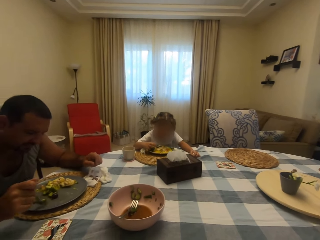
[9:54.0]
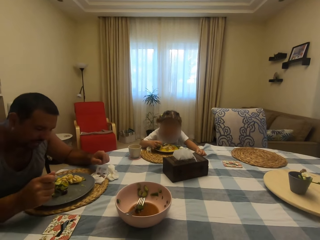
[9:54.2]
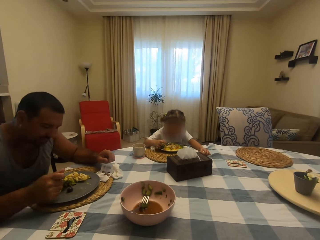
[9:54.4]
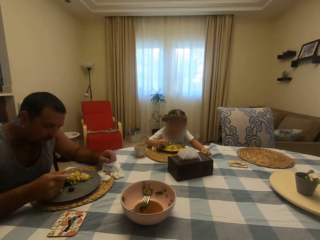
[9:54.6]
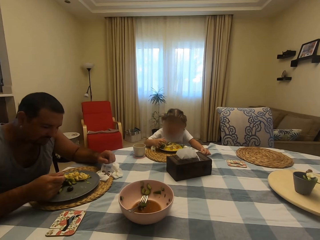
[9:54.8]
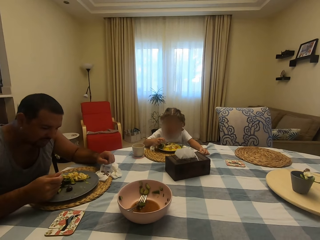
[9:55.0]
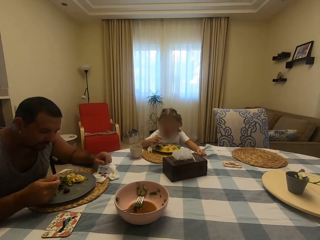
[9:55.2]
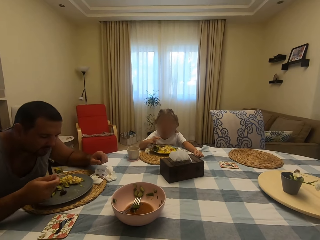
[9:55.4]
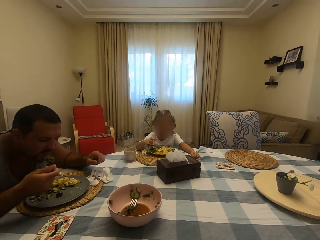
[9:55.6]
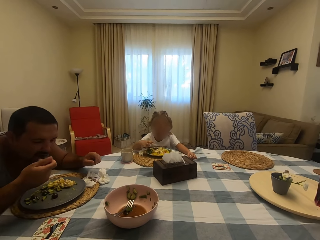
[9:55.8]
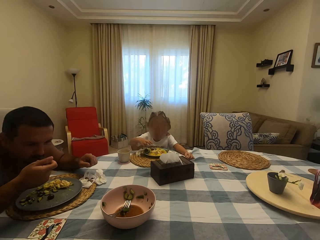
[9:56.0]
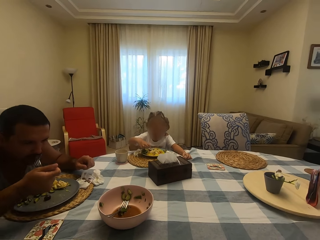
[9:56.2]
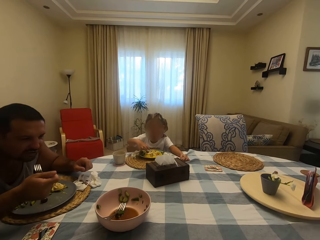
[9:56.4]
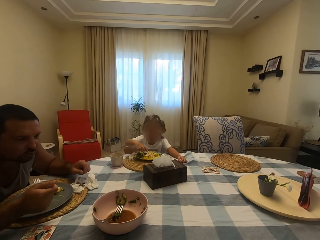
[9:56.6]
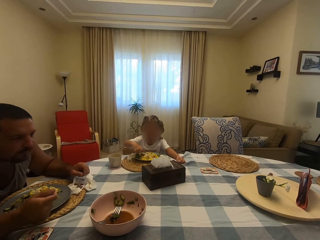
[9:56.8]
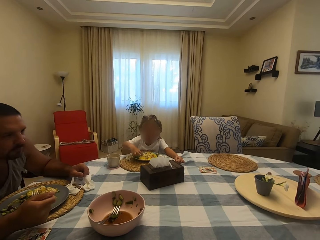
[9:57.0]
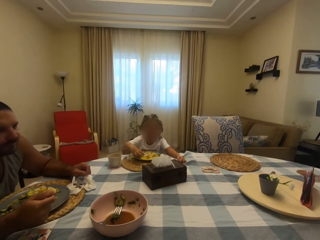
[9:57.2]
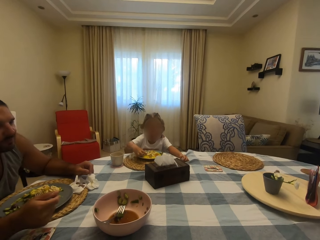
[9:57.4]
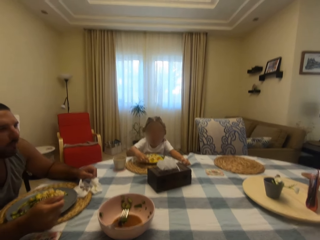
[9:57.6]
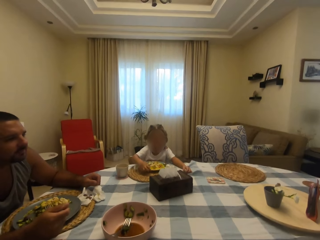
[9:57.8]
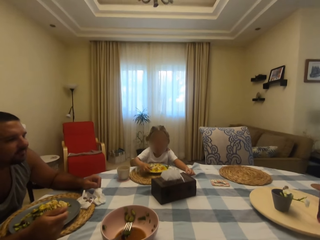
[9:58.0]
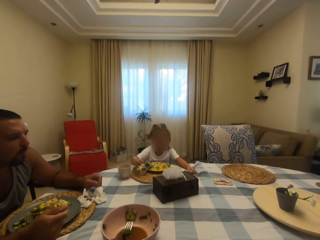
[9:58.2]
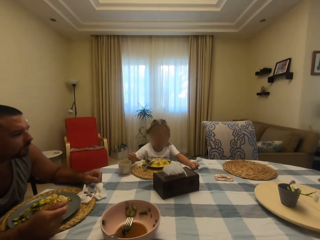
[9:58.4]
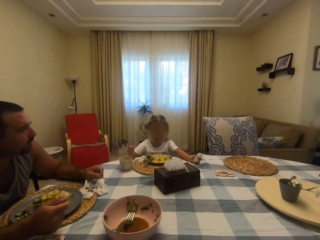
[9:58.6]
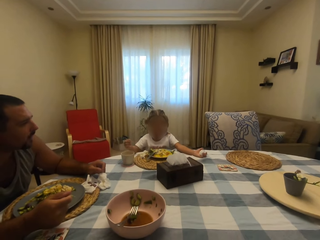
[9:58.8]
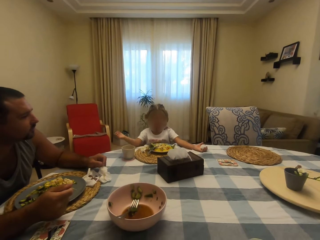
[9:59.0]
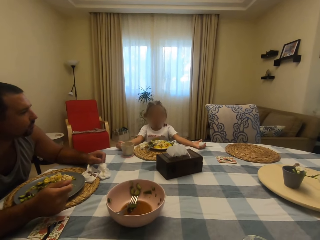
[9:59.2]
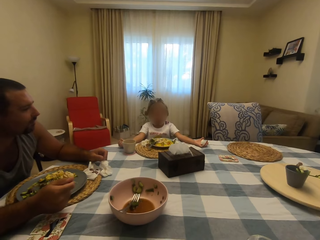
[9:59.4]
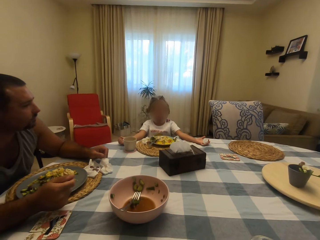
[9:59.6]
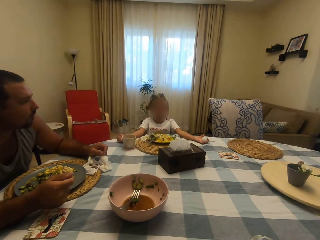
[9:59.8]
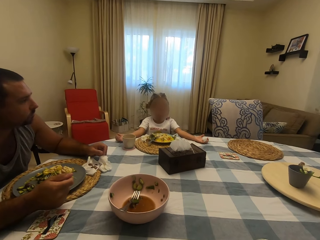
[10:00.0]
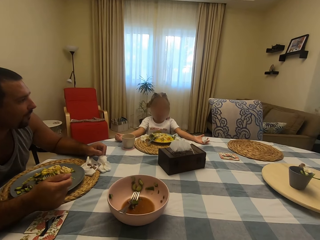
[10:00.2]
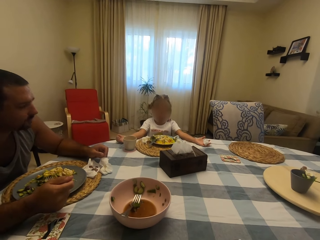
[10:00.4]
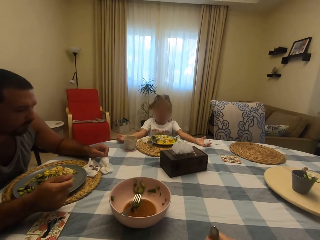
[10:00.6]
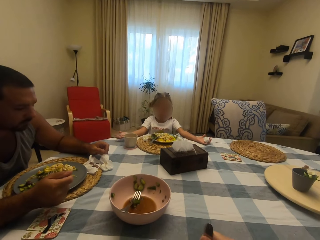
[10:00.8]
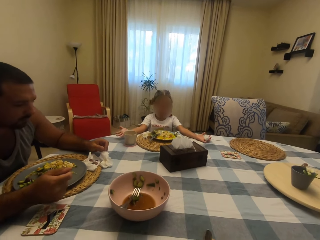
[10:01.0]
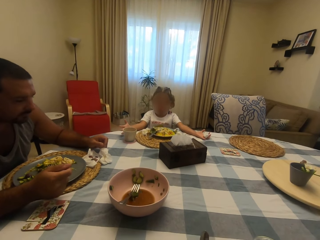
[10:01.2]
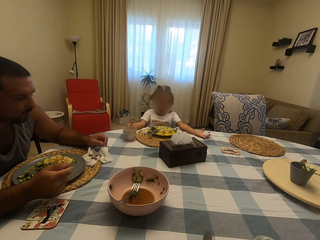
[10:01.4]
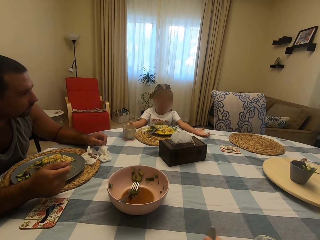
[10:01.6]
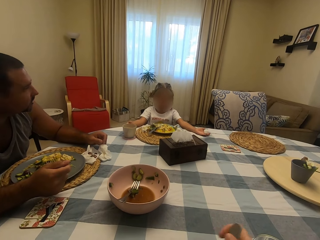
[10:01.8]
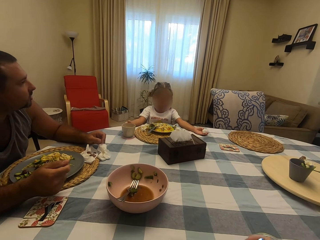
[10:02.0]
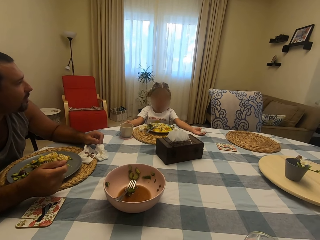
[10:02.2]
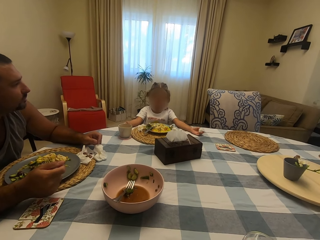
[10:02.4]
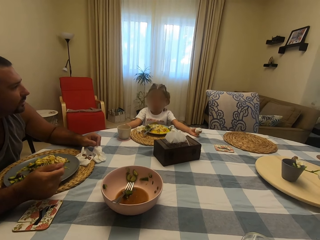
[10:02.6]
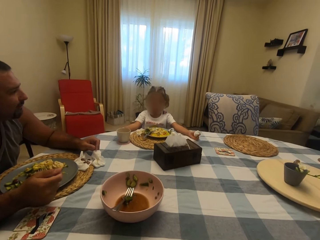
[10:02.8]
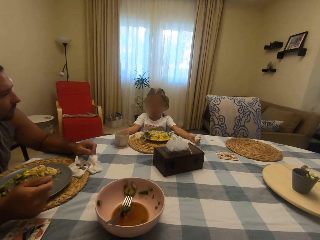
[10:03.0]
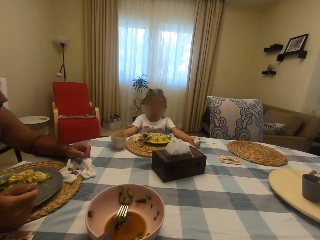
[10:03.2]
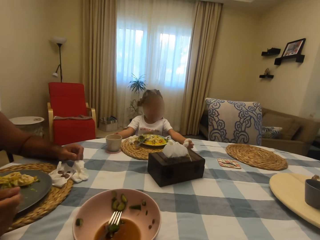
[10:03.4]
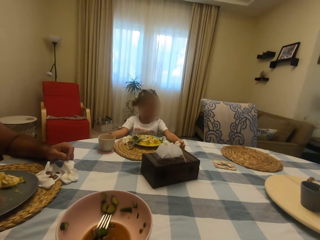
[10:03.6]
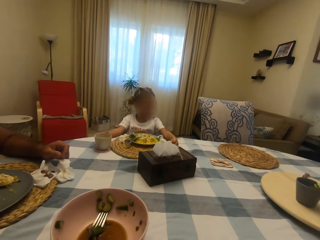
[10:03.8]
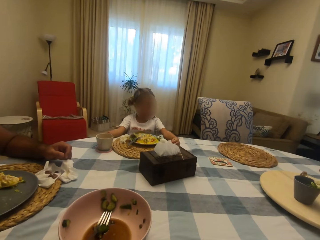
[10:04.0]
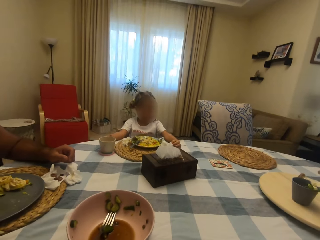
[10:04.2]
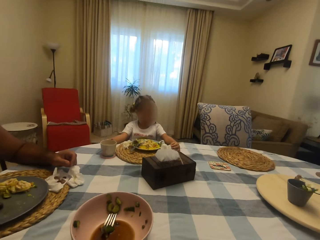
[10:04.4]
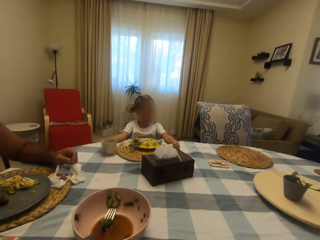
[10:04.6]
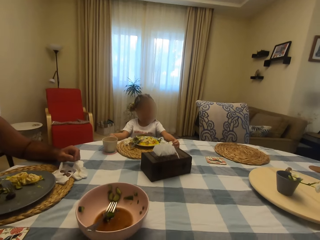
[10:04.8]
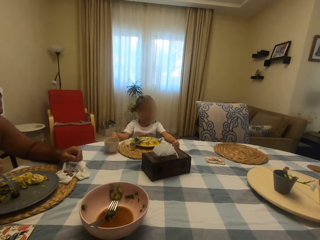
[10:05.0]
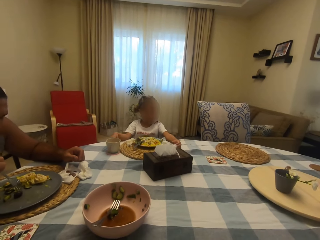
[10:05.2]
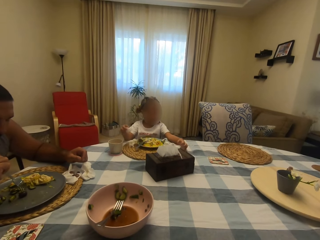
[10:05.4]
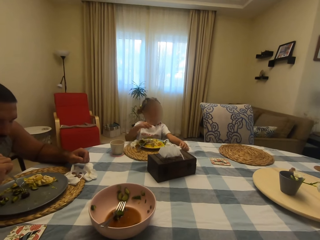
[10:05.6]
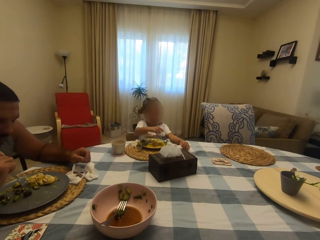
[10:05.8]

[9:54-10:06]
A child eats food and converses with a man.

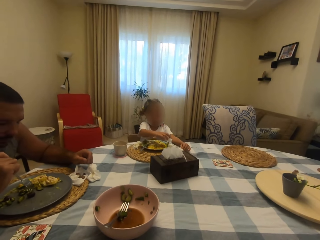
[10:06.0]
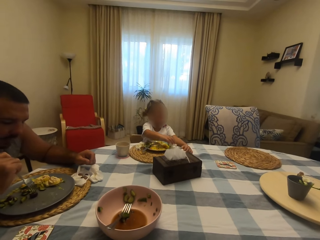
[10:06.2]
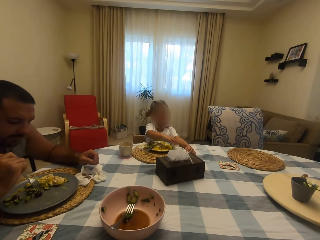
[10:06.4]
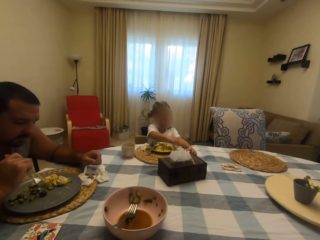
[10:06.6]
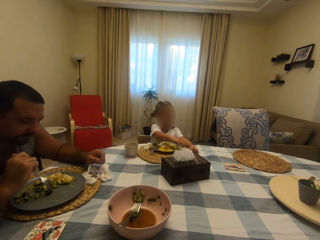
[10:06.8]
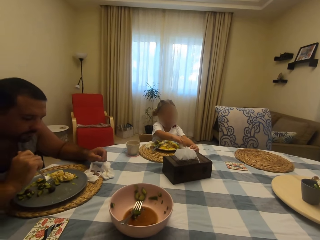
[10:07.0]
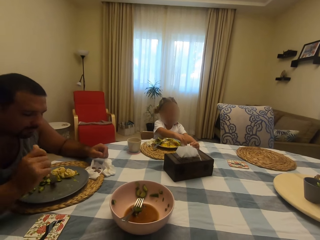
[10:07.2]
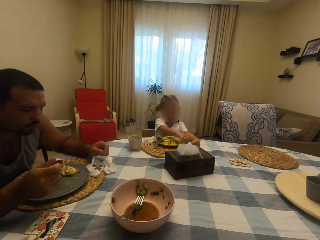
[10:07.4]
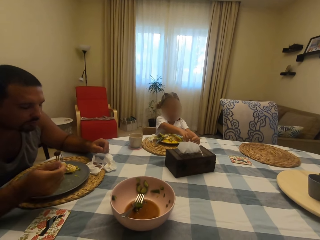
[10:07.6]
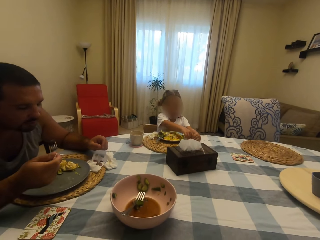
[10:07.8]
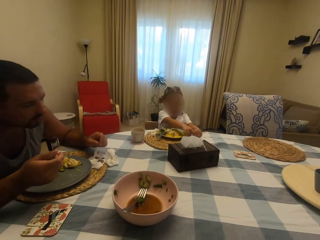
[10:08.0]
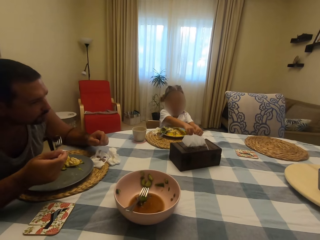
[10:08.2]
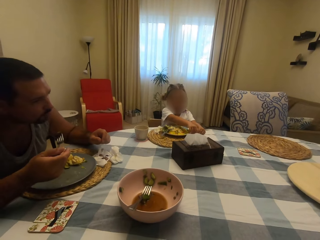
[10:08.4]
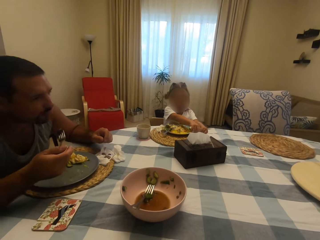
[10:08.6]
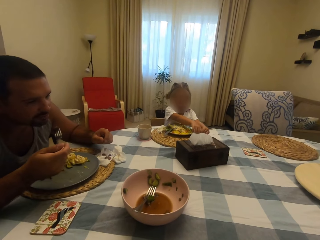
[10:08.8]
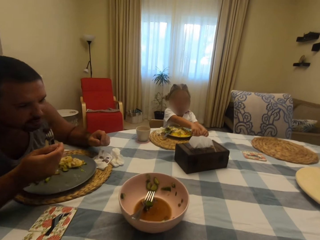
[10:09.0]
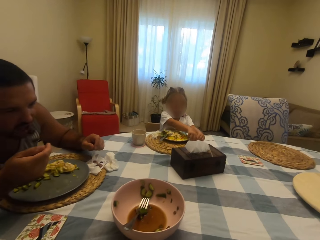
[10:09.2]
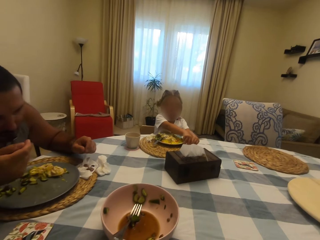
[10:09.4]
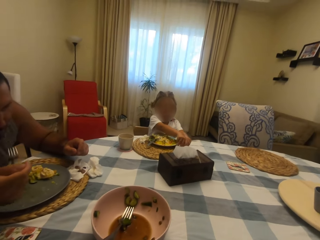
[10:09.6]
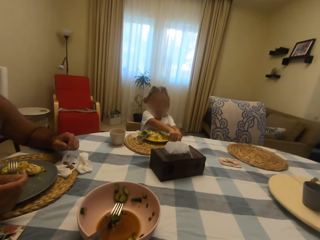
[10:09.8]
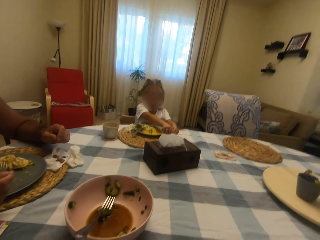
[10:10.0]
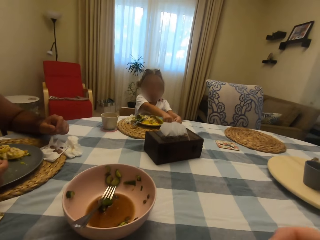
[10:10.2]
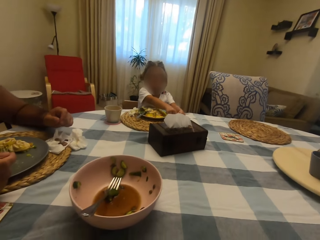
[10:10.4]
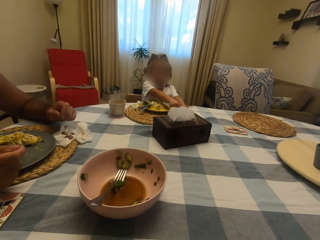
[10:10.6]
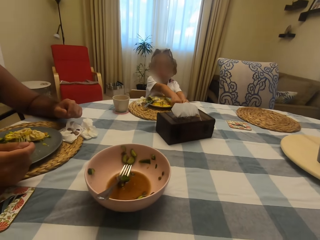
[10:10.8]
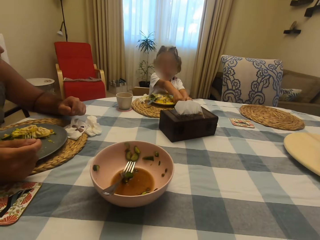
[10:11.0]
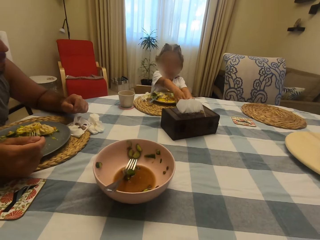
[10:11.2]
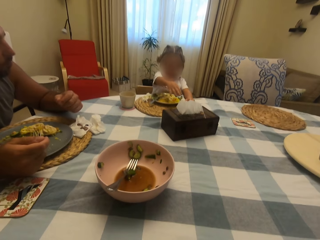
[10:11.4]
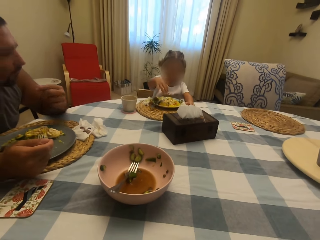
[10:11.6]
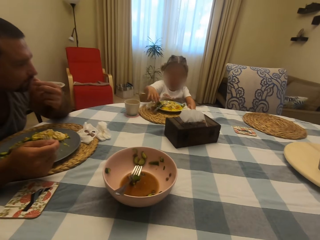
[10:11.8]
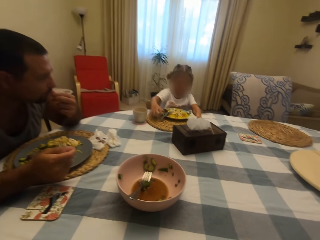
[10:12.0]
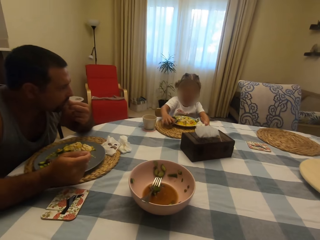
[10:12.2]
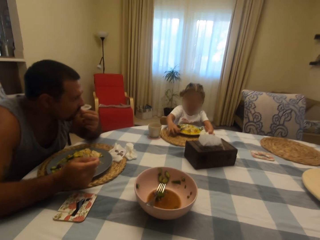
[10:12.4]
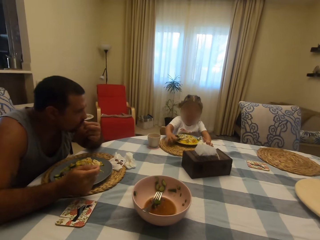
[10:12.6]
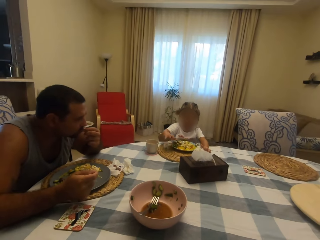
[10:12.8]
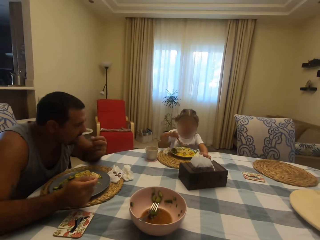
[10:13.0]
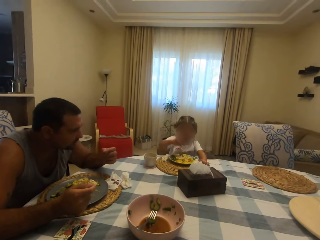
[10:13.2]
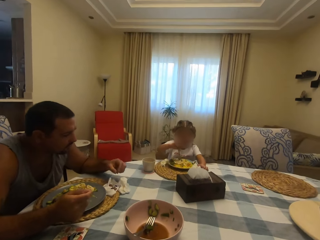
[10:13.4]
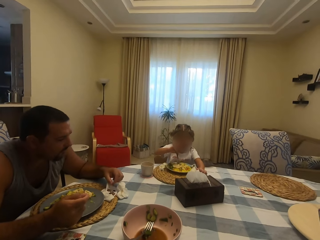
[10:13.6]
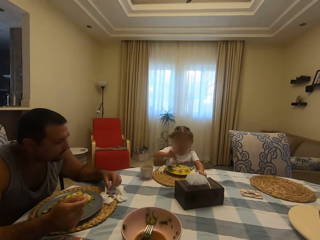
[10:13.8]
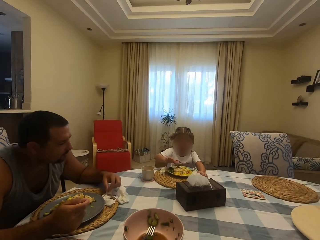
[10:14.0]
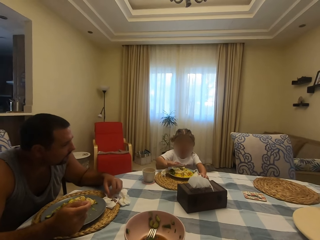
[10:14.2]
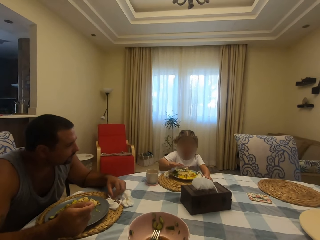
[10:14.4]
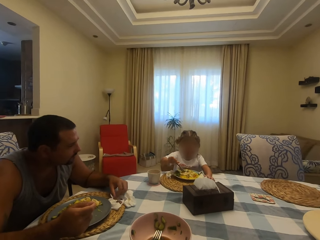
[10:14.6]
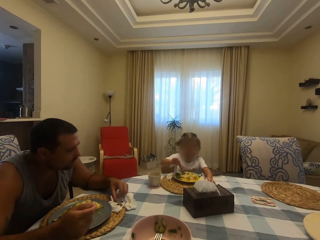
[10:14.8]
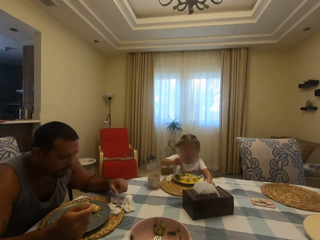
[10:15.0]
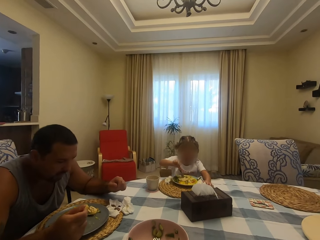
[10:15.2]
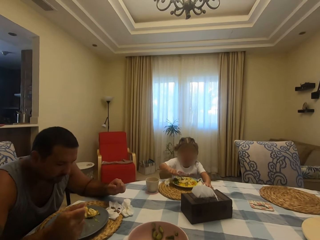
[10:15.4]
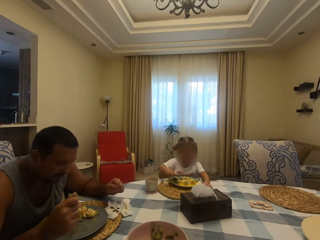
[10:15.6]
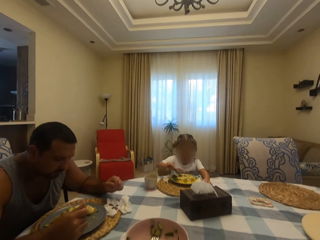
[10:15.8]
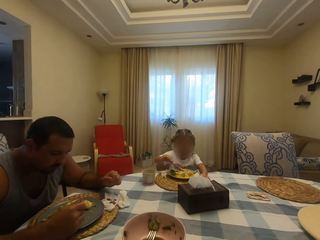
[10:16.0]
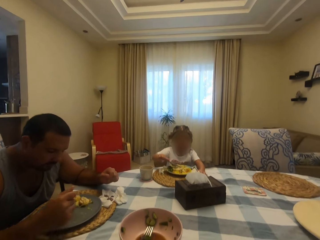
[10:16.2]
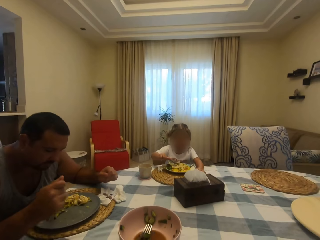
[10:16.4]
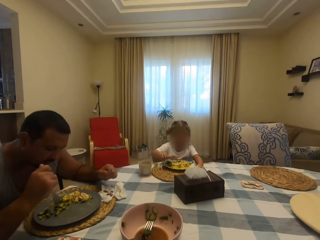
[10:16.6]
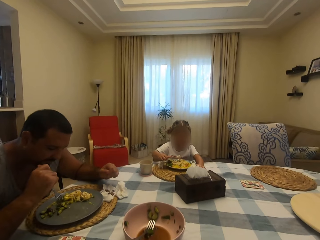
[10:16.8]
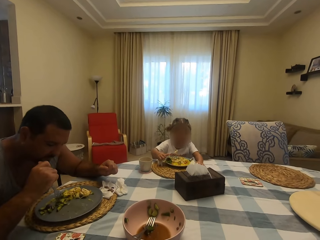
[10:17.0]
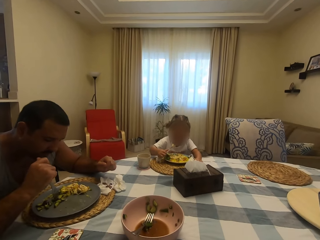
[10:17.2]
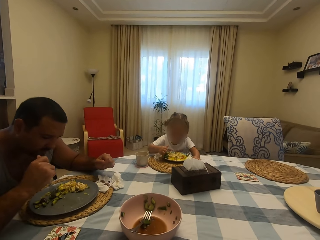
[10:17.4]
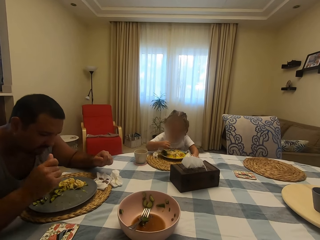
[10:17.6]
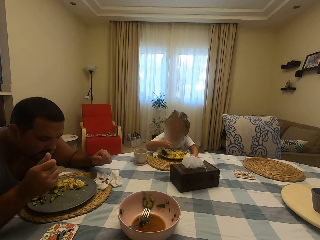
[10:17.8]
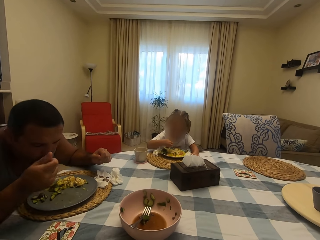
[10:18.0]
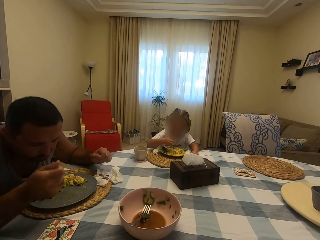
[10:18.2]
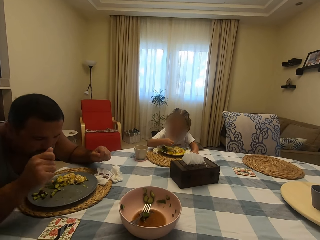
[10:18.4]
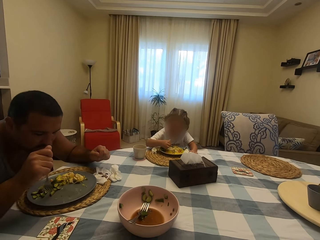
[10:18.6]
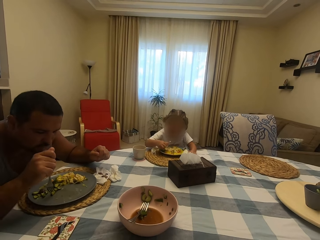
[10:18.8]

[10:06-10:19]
A man eats food. A child eats food and talks to the camera wearer.
